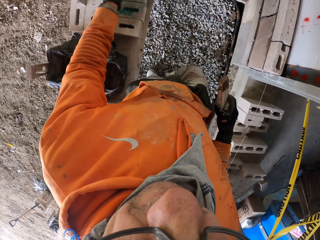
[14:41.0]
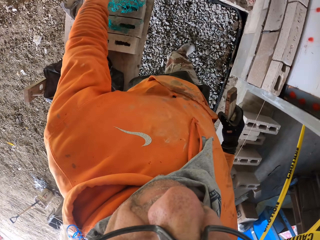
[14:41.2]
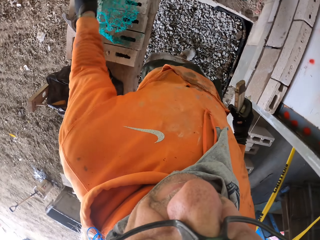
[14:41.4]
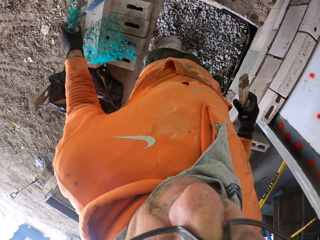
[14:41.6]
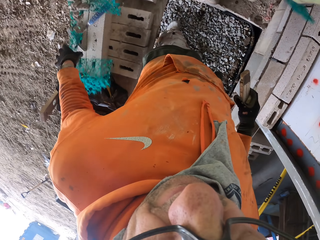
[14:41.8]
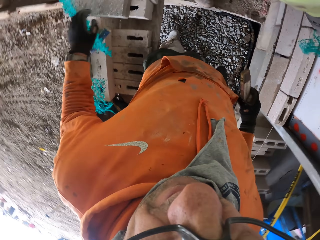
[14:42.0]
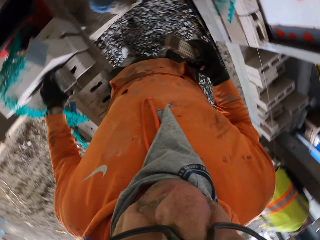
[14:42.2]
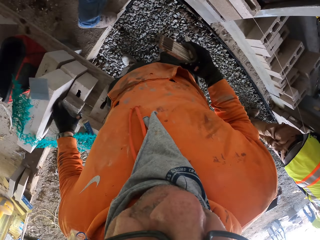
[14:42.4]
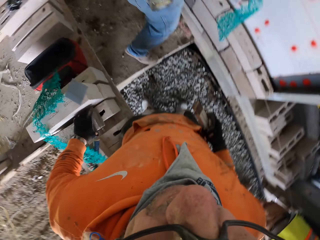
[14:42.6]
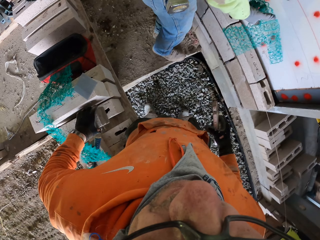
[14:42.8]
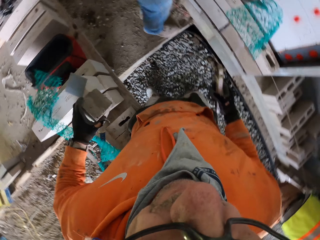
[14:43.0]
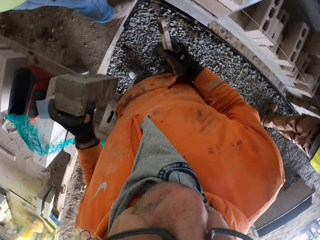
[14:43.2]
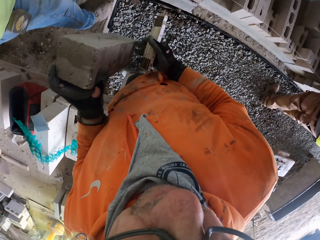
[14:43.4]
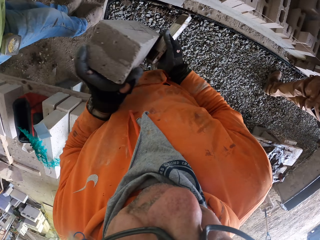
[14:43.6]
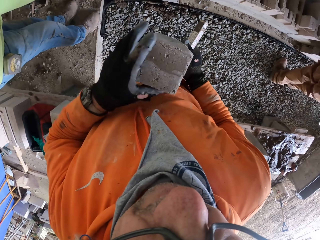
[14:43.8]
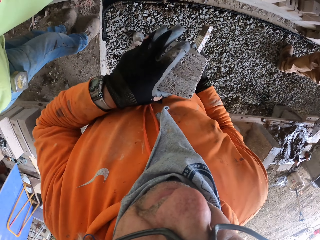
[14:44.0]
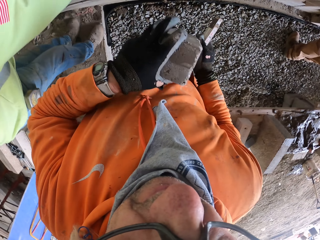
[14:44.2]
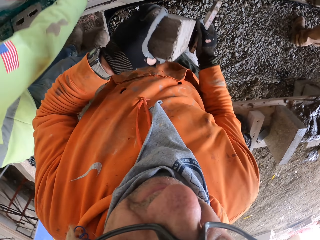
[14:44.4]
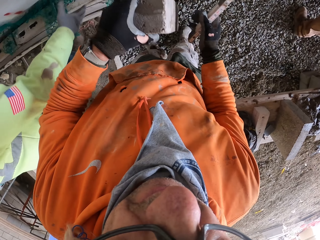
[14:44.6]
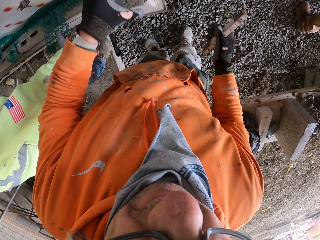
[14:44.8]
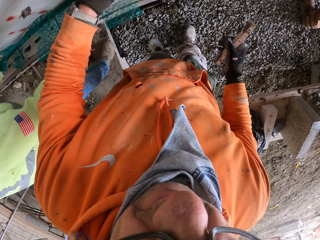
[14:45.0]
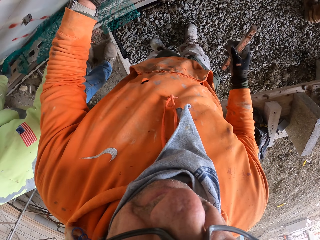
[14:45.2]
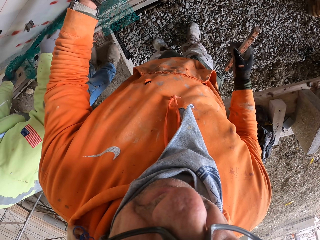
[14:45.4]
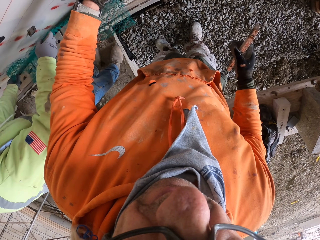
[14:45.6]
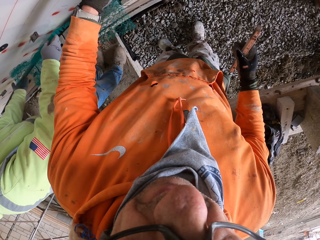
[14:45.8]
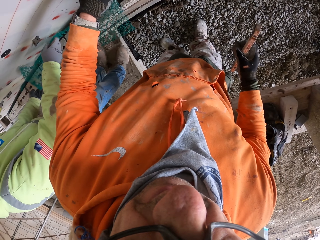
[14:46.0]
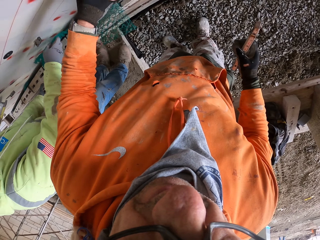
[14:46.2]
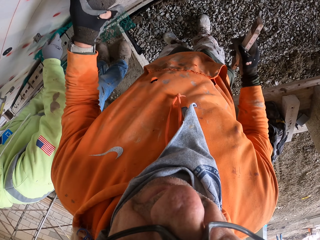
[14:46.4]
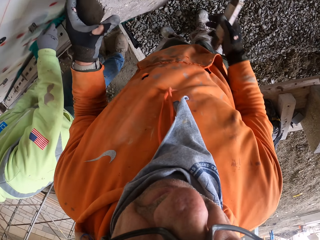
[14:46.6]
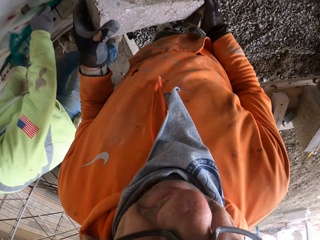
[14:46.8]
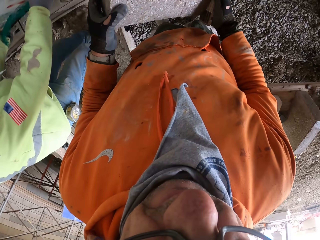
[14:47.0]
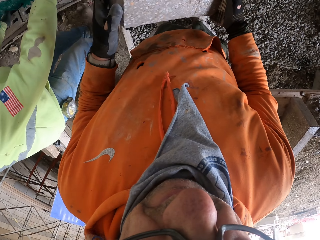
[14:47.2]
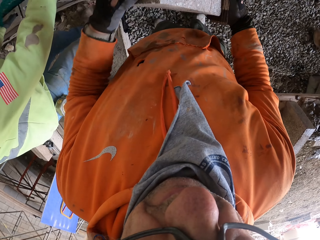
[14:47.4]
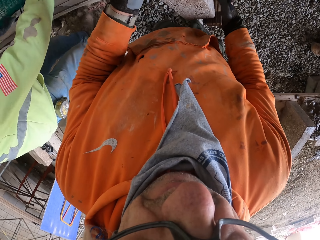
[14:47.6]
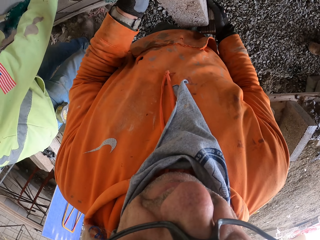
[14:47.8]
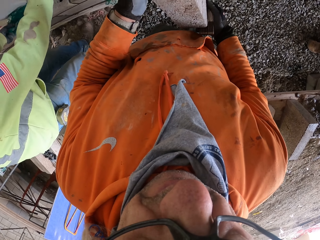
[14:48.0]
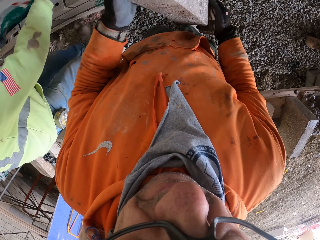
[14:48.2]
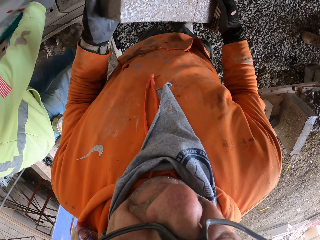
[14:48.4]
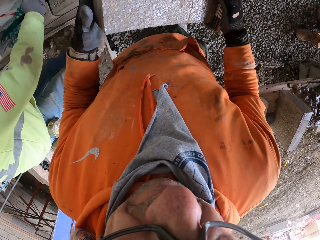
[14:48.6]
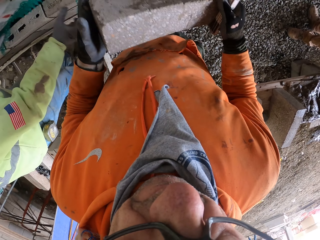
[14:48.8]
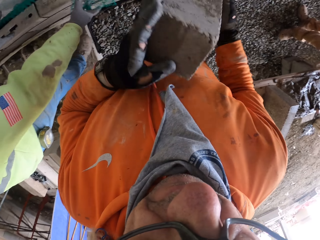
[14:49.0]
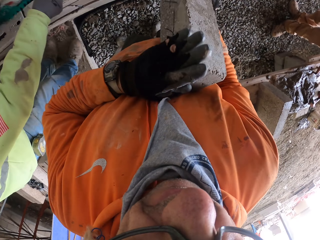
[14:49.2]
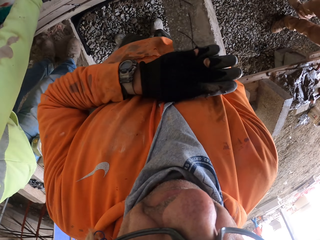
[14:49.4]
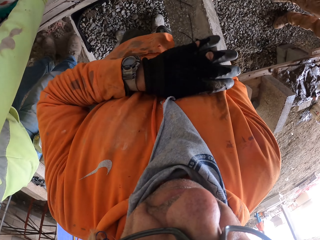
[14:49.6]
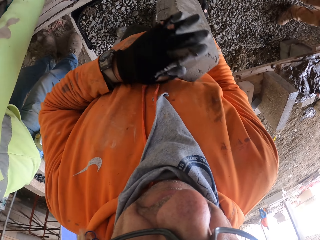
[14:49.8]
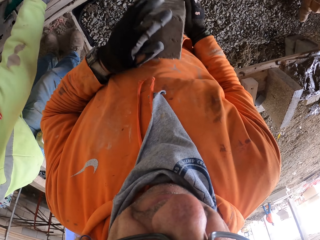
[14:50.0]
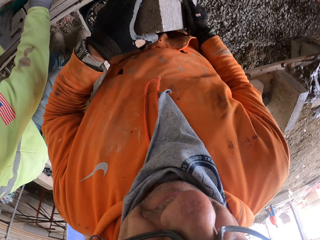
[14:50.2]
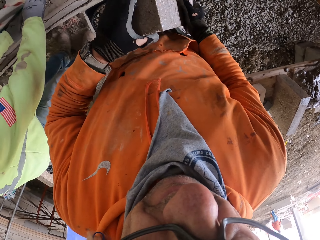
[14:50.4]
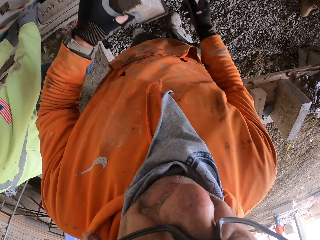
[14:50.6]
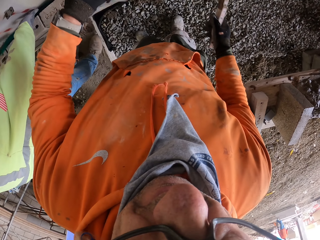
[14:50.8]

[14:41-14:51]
The camera wearer moves a plastic net. They pick up the brick. They look at the brick. They put down the brick. They pick up the brick.

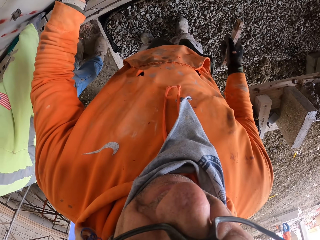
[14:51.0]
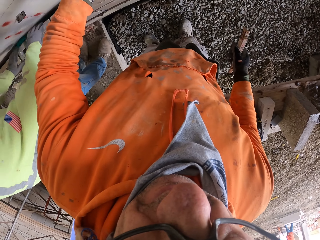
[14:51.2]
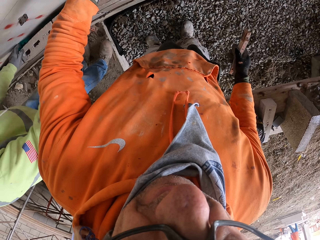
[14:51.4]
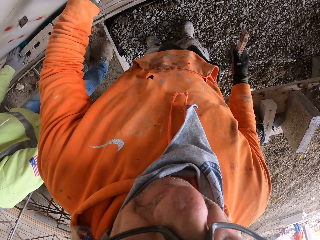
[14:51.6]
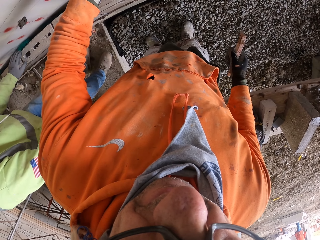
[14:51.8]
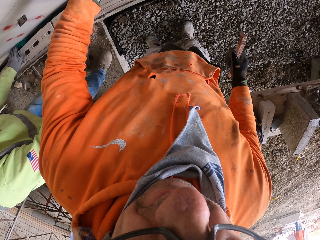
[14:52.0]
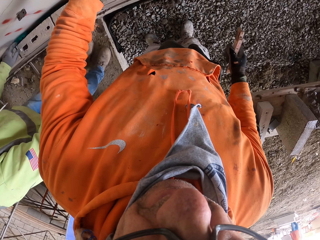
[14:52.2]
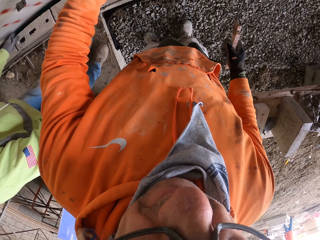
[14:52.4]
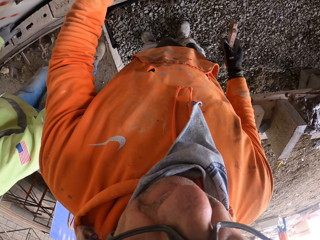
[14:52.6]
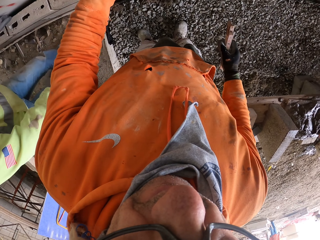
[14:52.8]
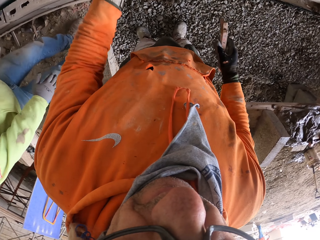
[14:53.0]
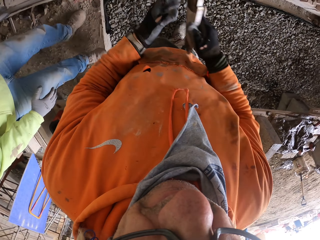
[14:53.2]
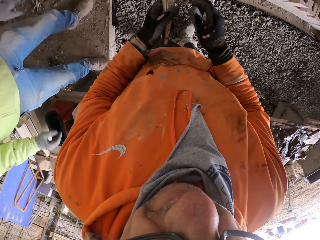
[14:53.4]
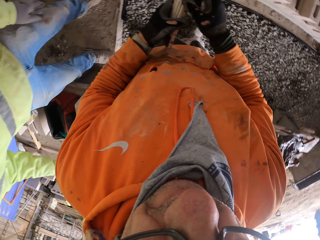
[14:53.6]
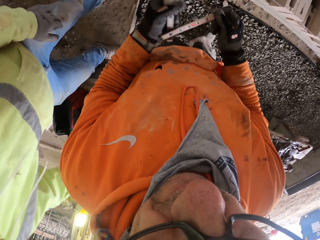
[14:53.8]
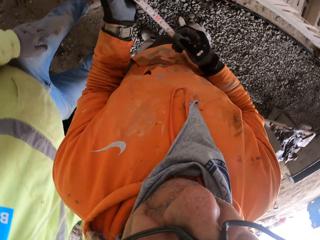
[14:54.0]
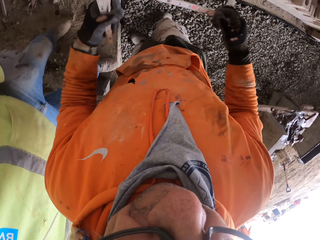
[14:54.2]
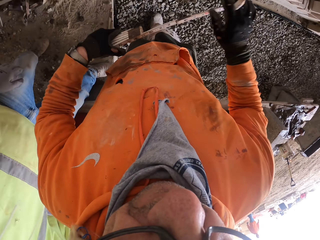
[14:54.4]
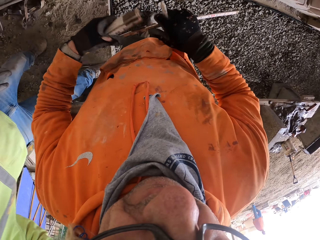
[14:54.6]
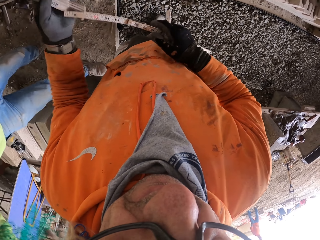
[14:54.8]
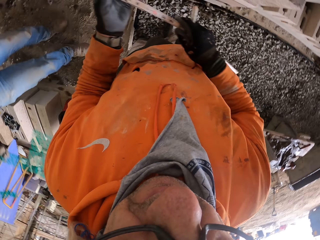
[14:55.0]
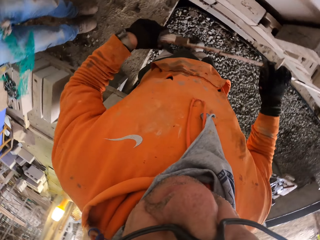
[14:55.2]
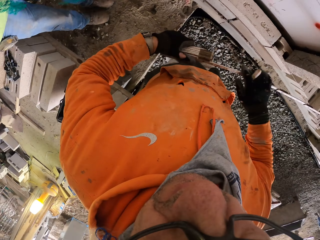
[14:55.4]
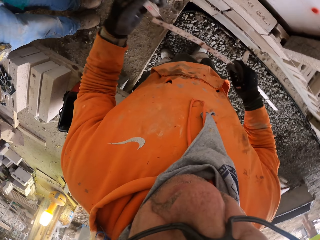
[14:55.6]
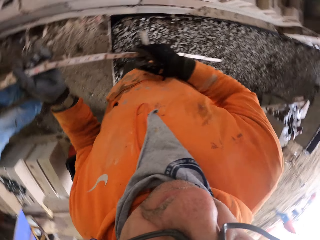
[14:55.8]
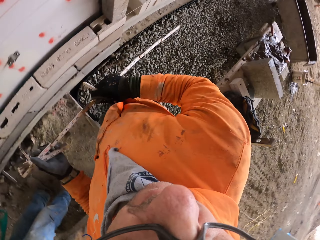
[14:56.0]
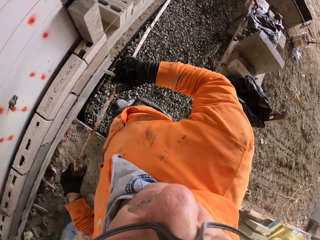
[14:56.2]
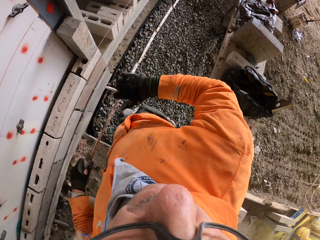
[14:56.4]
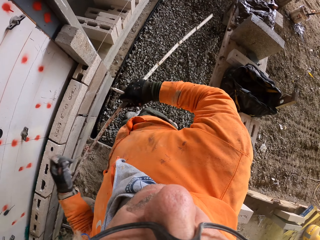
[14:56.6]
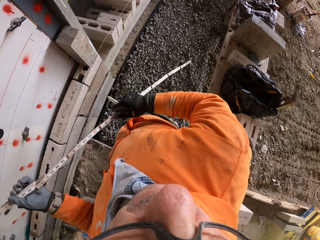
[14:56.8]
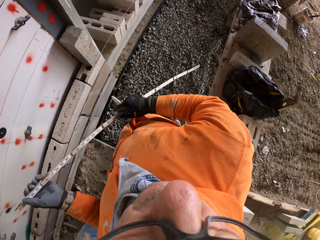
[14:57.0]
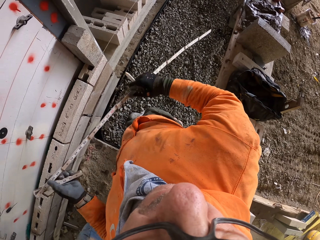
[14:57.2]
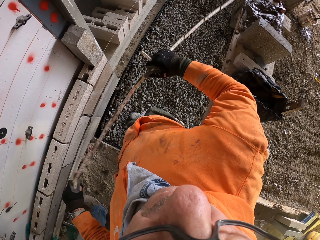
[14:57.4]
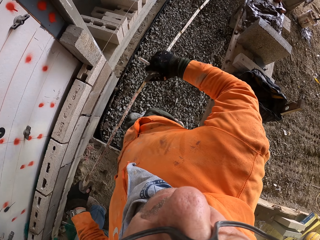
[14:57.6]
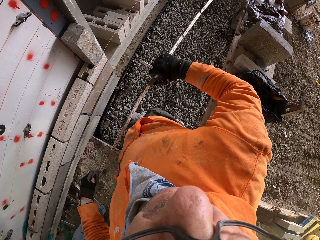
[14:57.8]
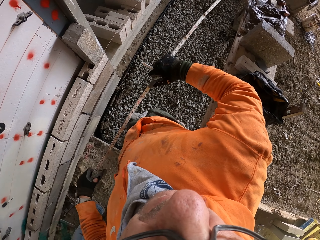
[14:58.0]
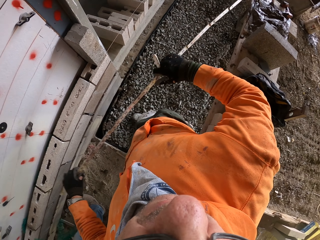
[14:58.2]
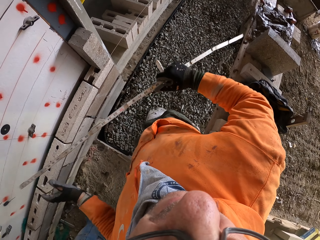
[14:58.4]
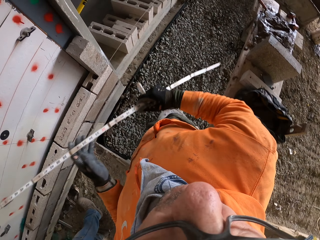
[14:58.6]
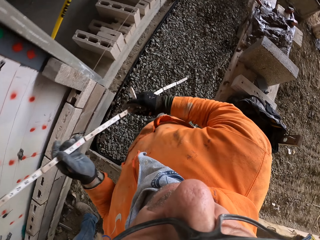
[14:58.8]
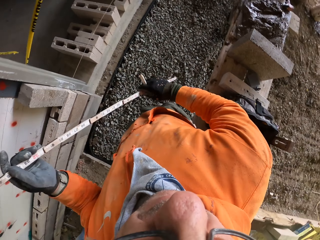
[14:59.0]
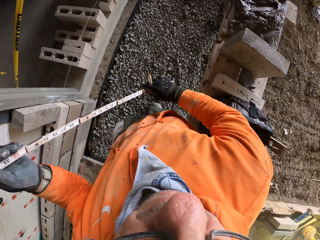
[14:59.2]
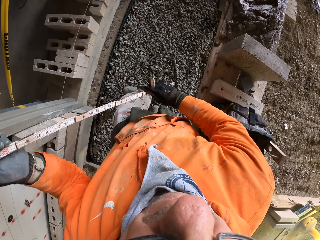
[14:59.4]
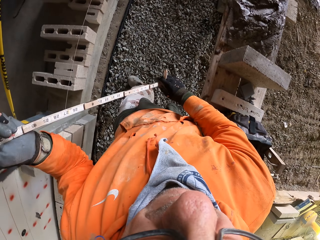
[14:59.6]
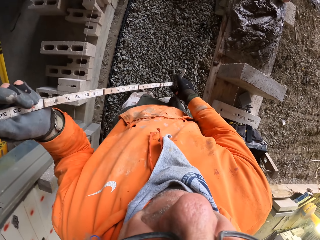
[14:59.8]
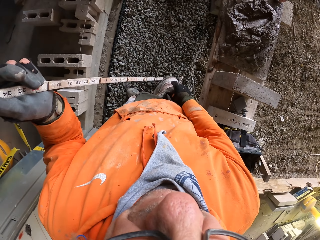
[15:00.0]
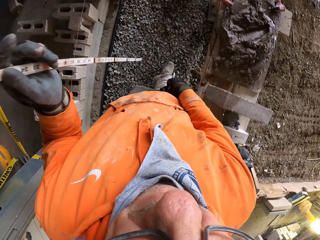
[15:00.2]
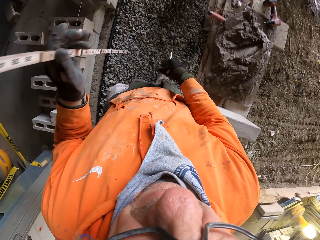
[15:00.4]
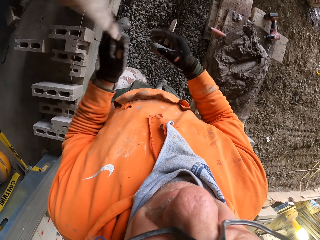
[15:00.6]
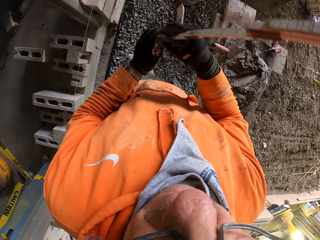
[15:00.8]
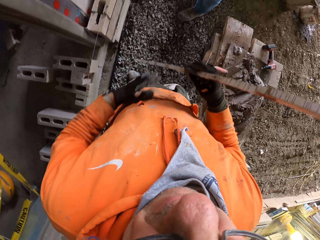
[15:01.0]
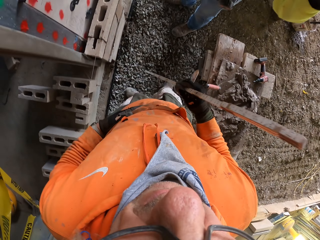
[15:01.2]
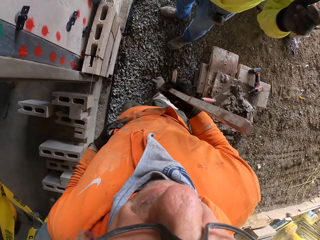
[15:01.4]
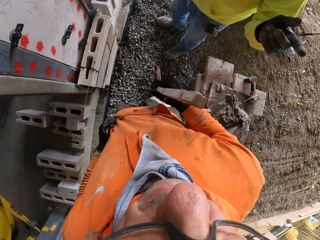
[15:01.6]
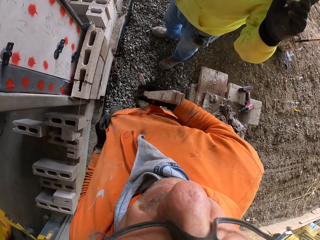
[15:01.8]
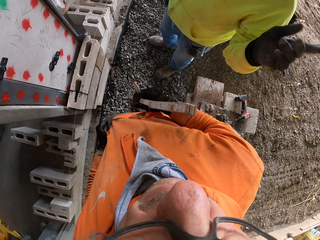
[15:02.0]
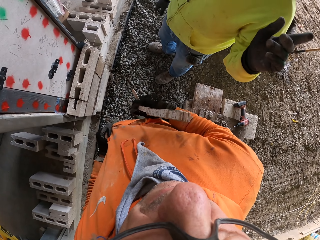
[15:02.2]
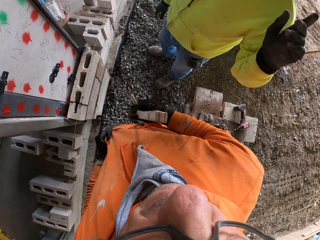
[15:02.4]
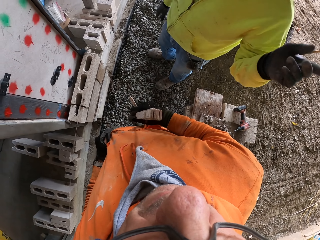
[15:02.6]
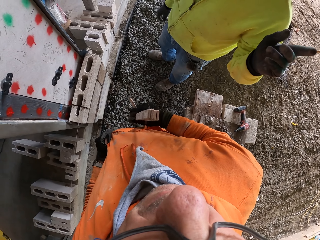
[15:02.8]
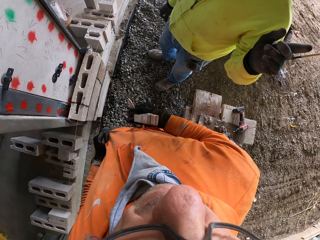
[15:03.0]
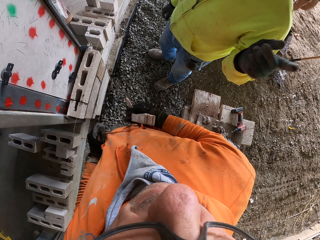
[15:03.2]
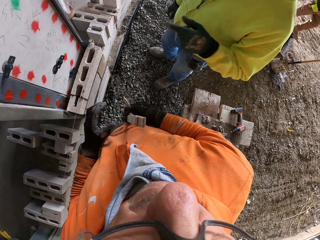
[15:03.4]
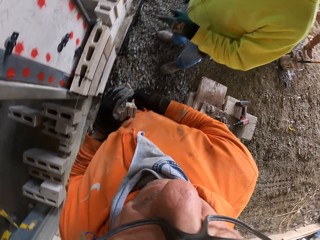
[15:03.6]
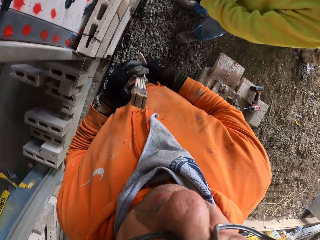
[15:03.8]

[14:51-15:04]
The camera wearer puts down the brick. They straighten the measuring tape. They walk around. They interact with a man.
